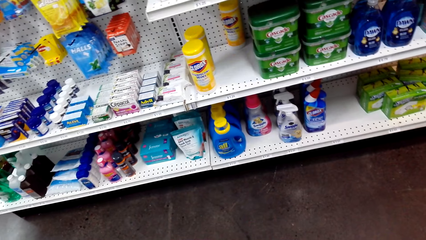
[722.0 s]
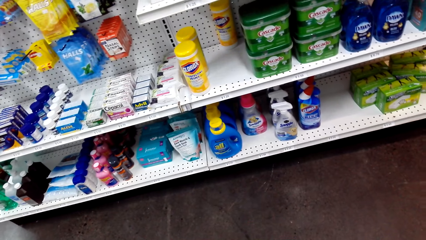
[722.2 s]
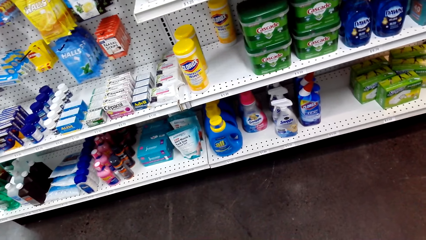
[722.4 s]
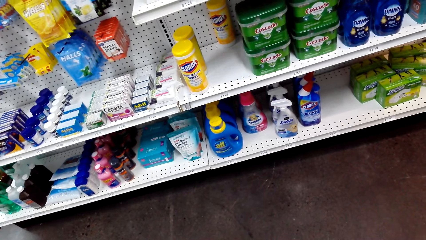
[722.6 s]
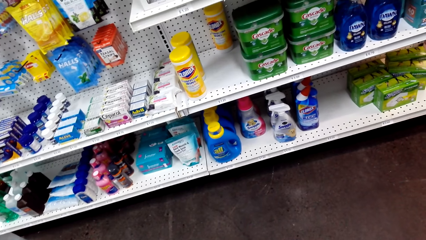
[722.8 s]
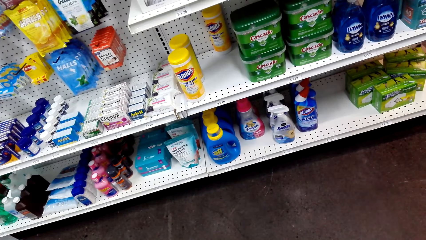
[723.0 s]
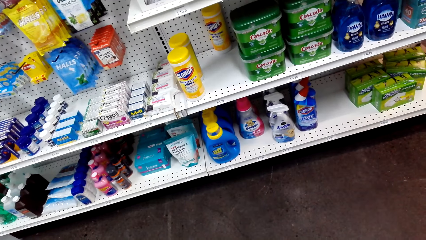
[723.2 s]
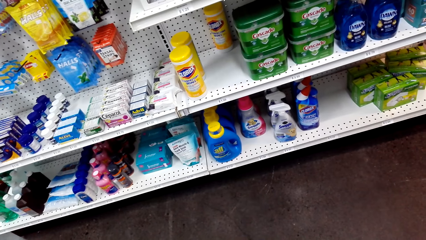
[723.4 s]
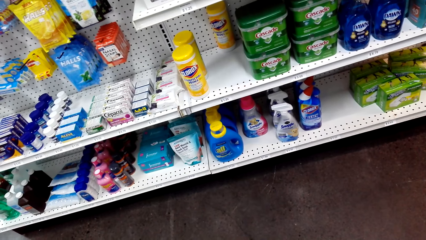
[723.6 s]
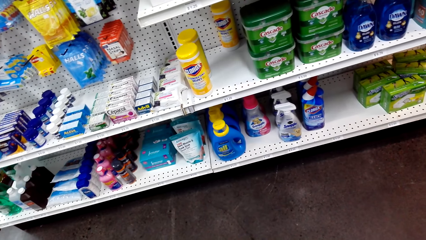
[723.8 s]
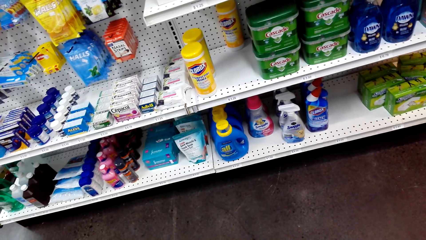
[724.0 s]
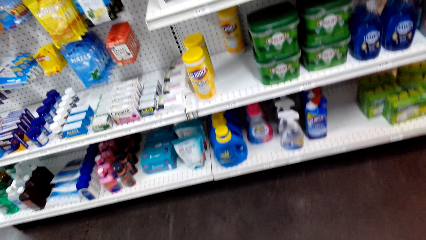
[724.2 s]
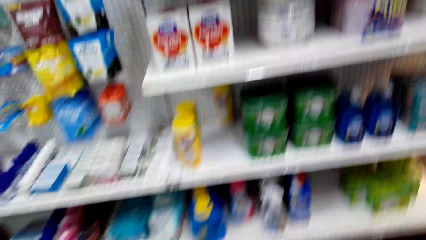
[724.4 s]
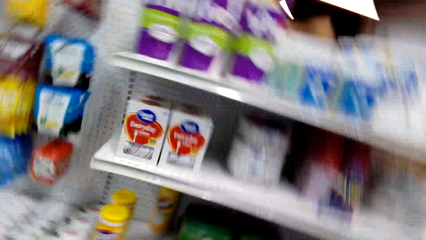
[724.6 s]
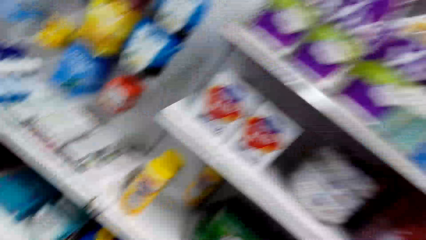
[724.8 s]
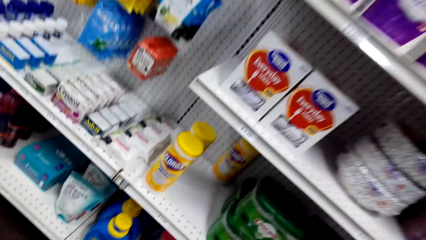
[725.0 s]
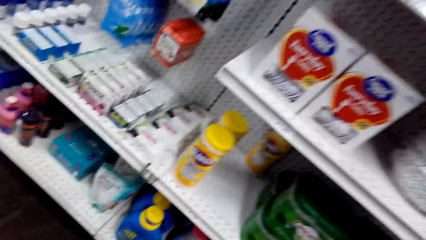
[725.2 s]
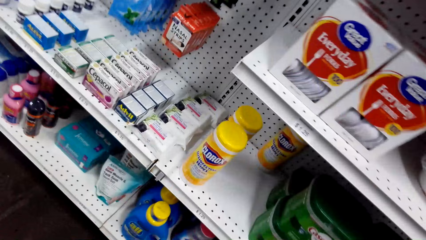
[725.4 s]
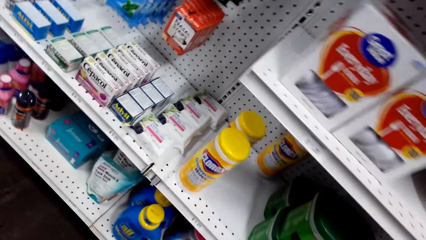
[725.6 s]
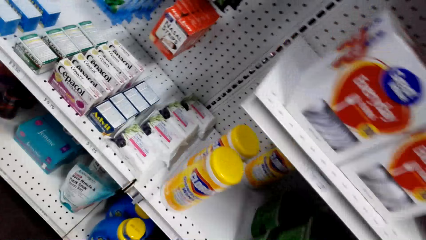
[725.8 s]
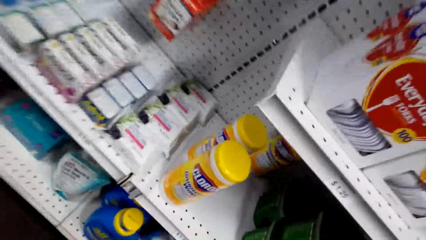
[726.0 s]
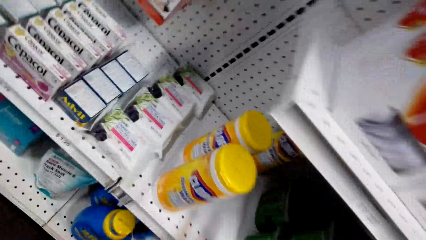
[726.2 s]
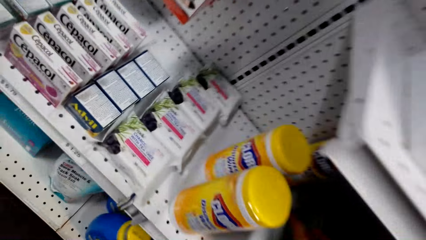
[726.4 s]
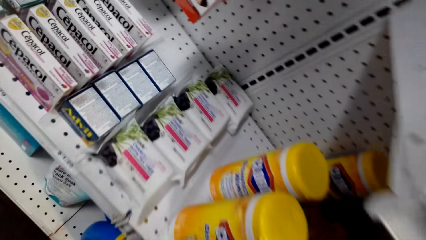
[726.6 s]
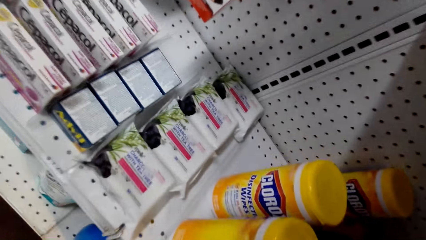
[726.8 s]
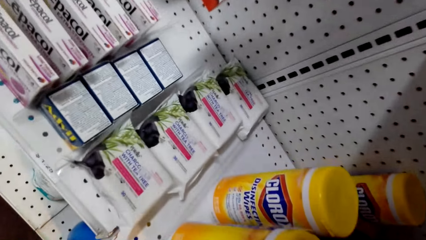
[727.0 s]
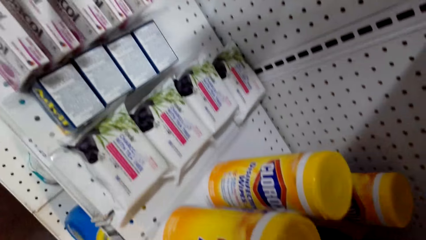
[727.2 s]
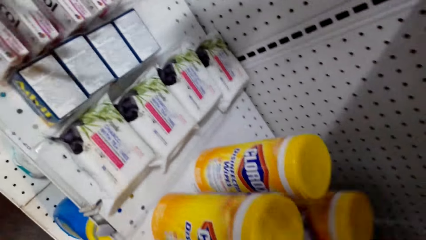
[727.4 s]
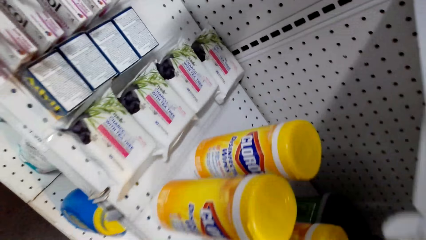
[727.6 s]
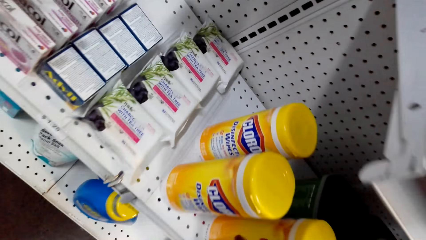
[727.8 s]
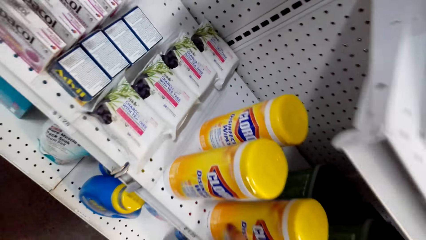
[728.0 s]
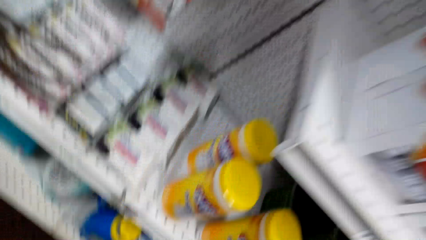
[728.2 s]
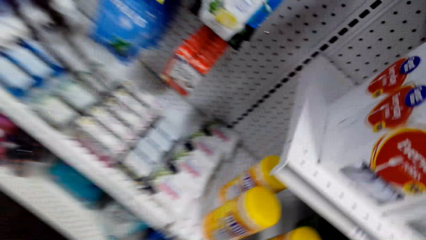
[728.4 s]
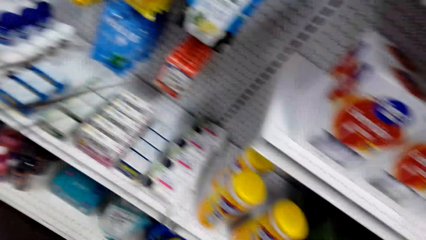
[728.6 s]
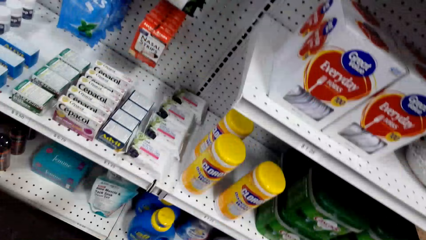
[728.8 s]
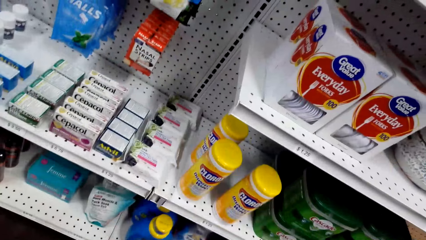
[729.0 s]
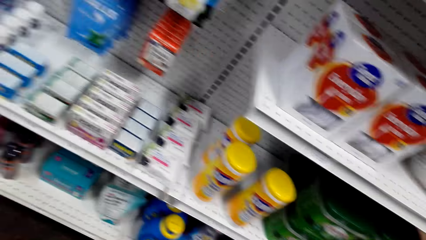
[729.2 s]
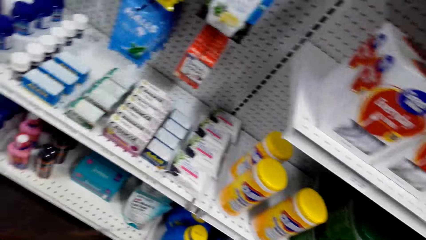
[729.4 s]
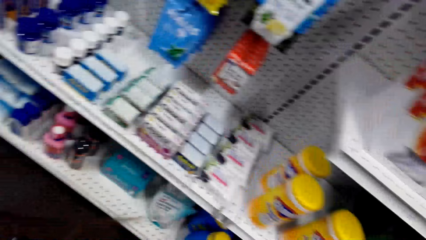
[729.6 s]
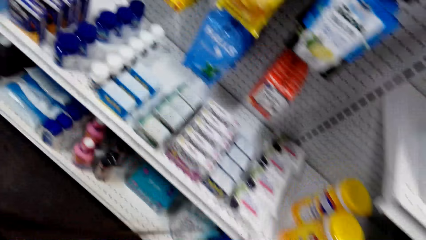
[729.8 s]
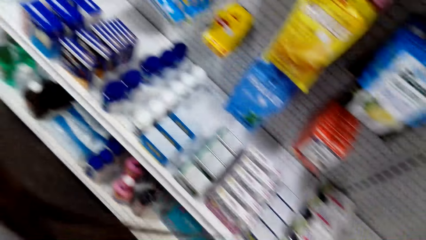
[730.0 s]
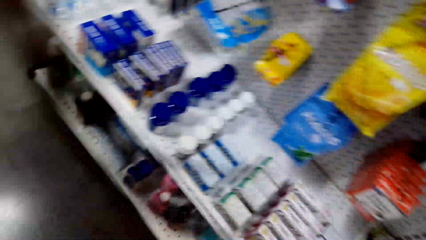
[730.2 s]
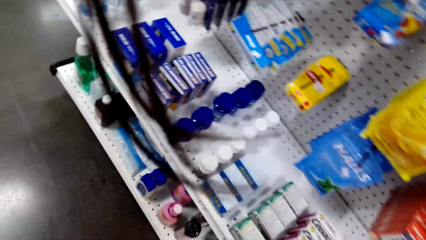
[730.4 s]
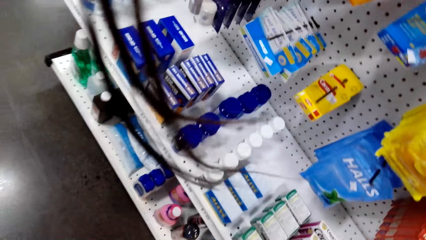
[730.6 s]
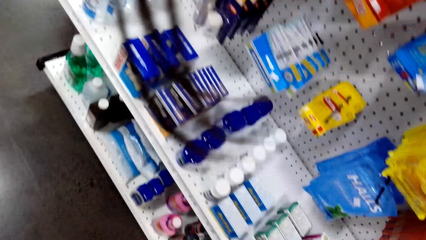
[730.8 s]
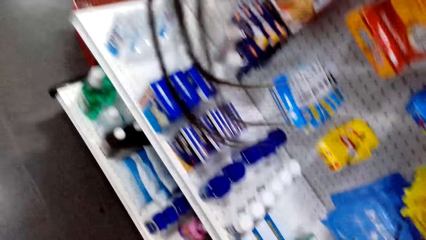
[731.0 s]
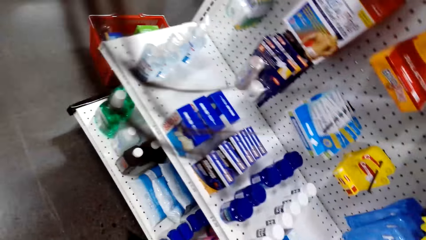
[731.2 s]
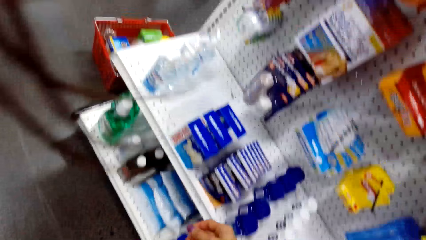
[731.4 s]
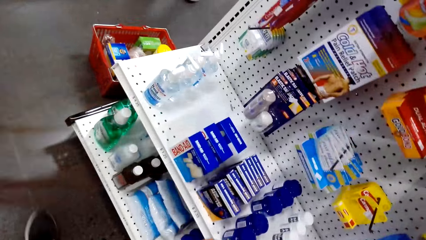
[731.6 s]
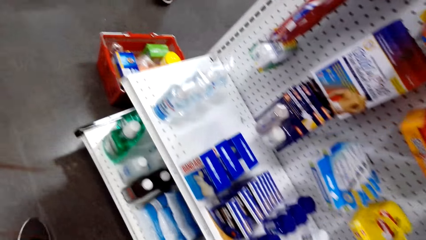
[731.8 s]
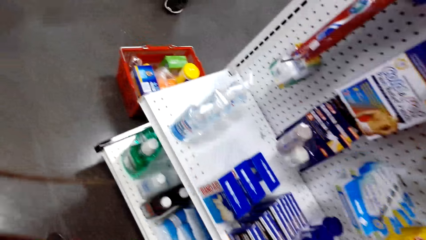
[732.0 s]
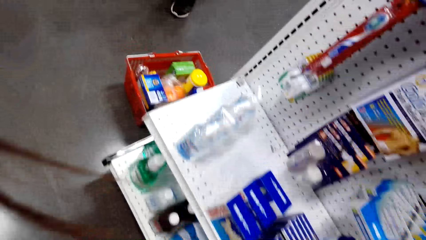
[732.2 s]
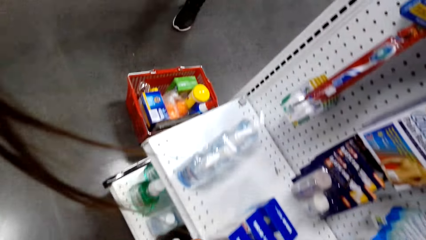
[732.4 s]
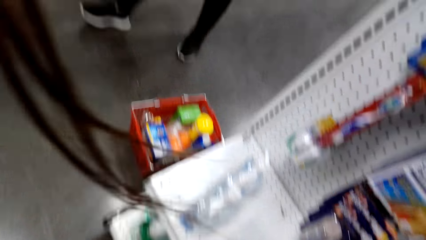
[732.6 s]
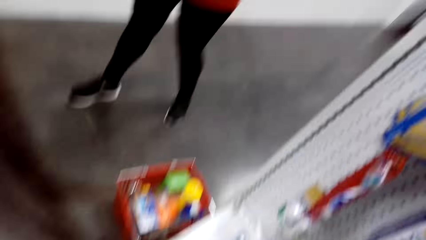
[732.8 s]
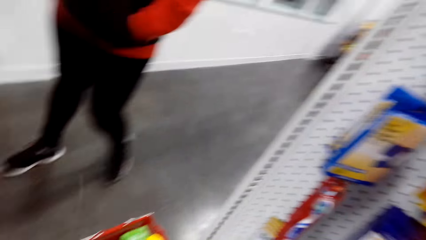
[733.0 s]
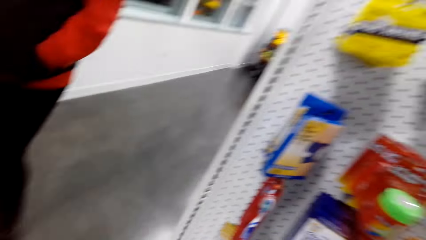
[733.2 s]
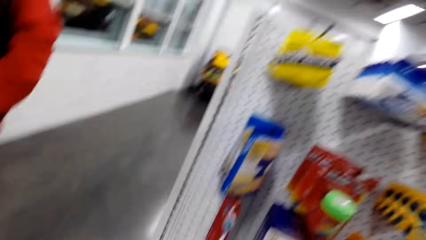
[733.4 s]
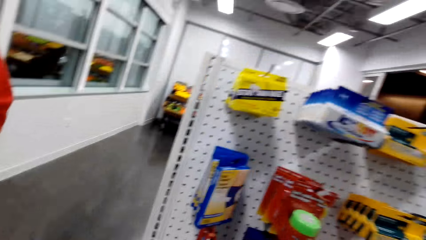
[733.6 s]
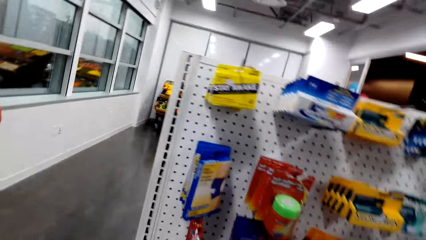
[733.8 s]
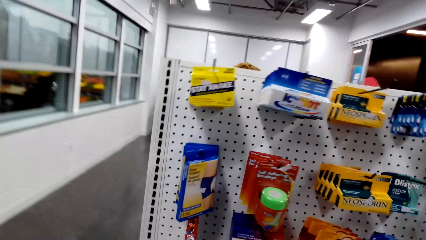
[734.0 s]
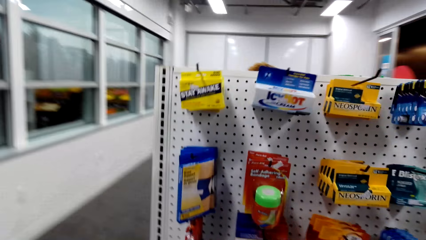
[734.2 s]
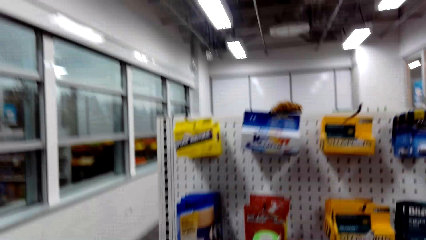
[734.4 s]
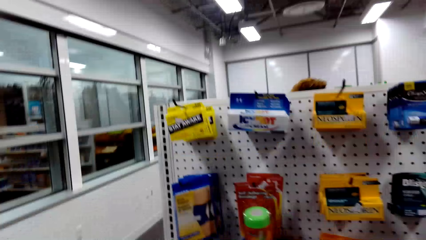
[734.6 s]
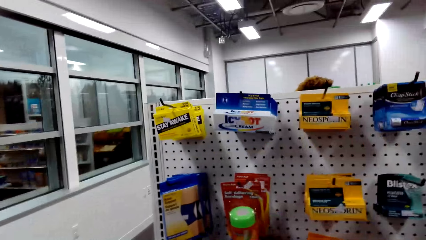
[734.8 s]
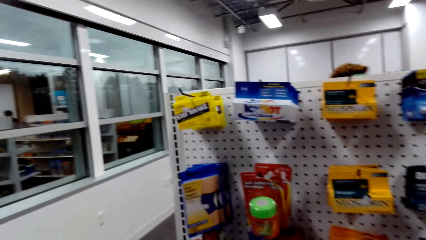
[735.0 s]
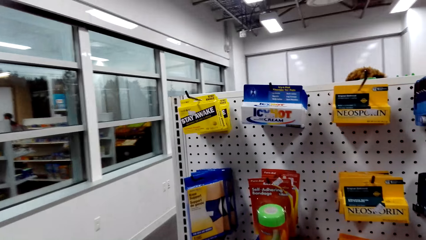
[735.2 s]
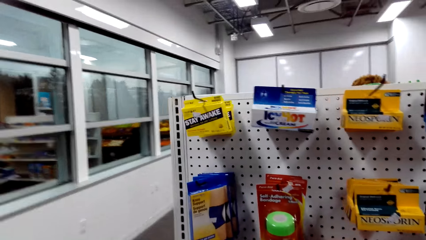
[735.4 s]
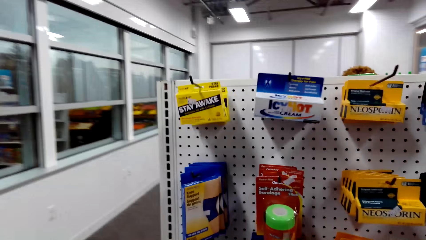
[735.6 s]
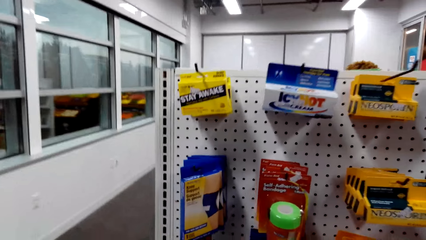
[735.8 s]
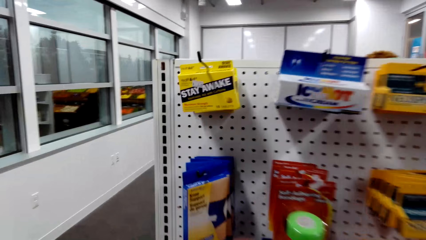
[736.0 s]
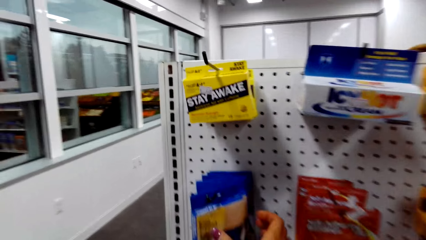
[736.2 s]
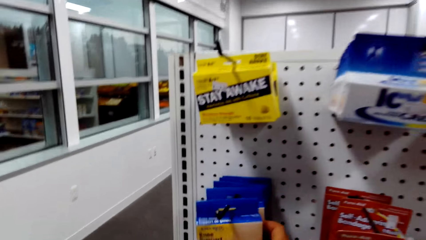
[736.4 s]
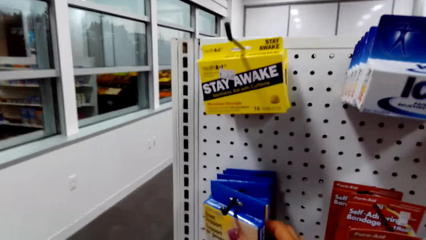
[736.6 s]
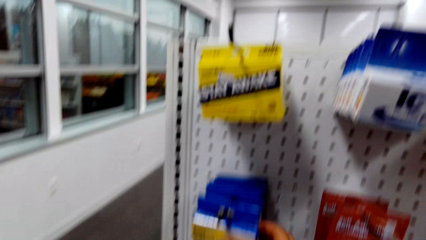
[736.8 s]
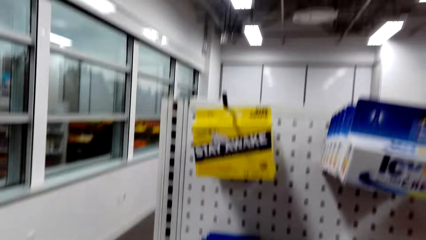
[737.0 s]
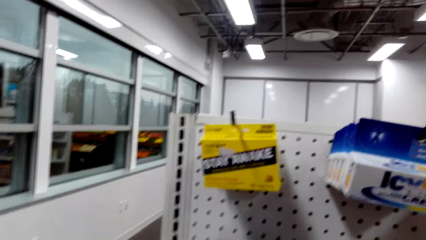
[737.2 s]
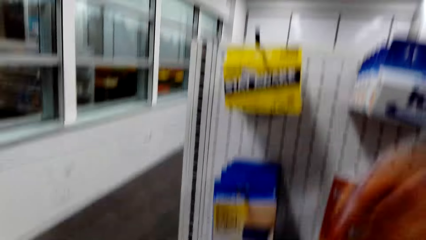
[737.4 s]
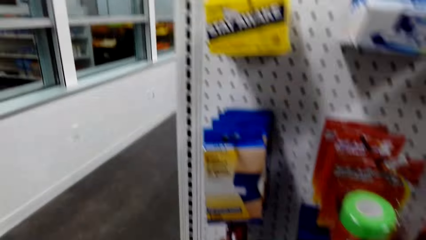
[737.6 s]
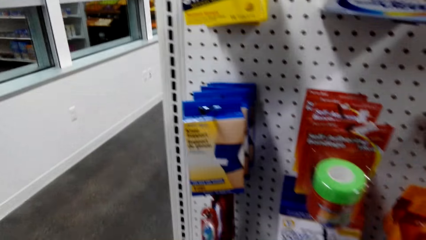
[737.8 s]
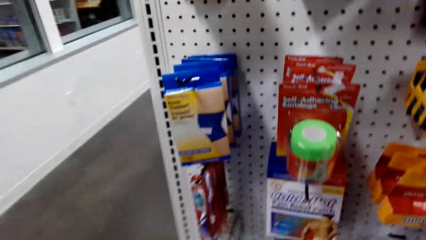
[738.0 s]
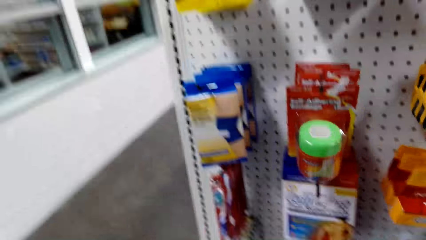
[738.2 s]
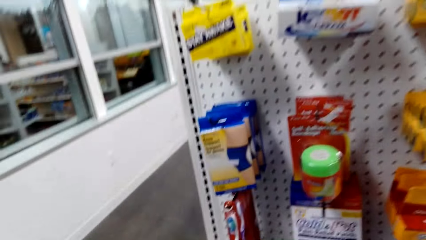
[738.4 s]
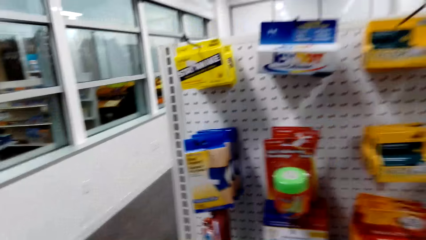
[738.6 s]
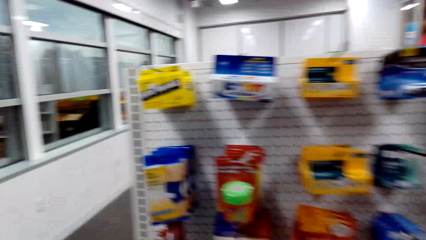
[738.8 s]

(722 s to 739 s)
The camera wearer moves the wipes on the shelf. They look around and walk around. They hold a sachet.
